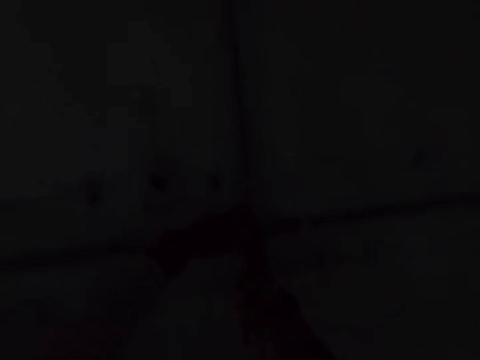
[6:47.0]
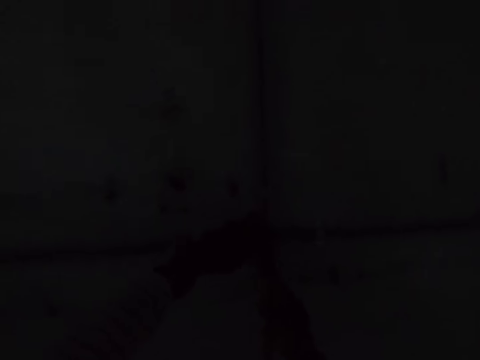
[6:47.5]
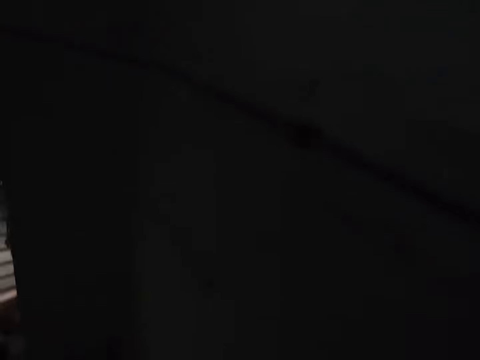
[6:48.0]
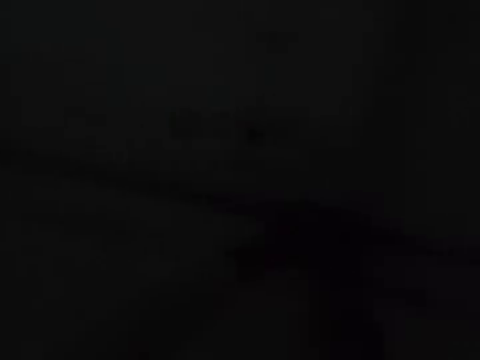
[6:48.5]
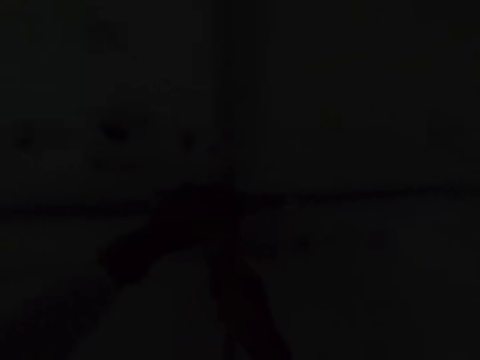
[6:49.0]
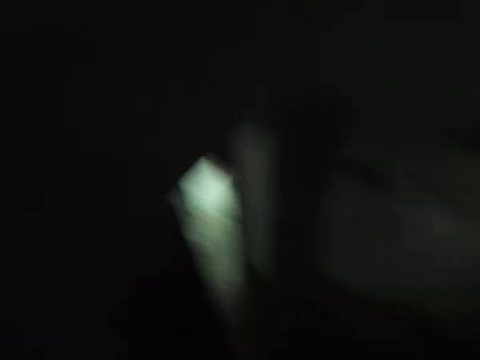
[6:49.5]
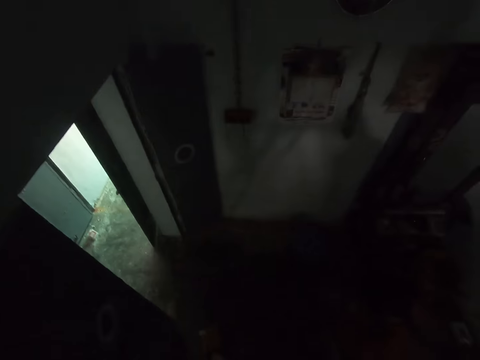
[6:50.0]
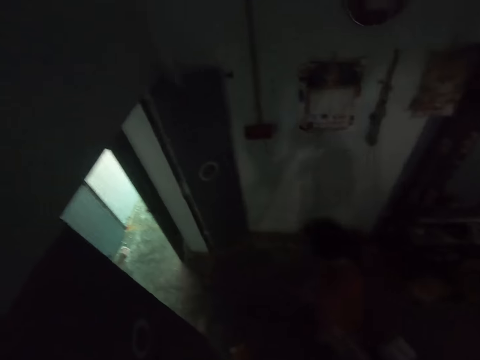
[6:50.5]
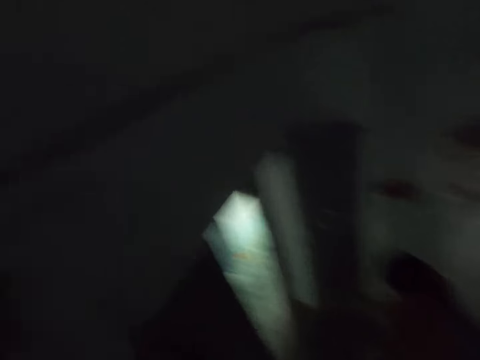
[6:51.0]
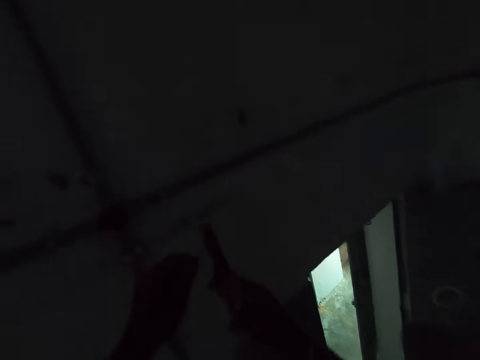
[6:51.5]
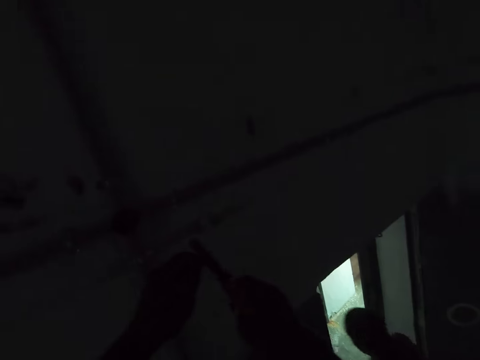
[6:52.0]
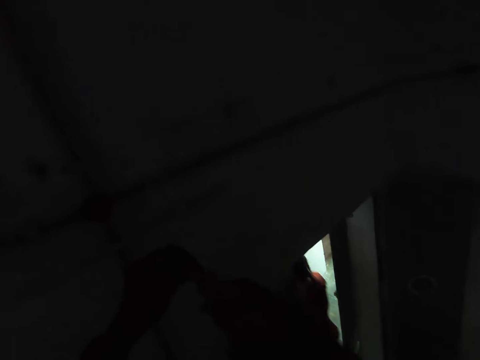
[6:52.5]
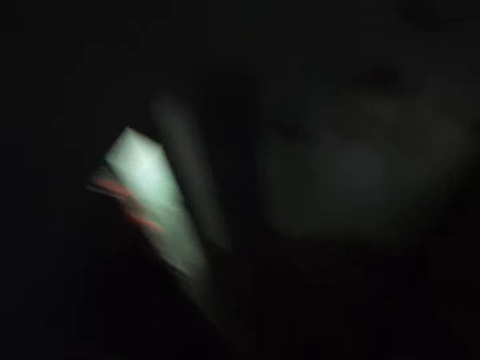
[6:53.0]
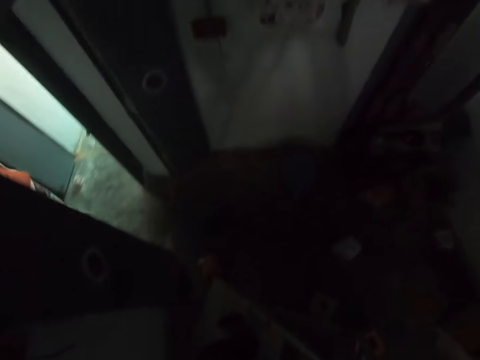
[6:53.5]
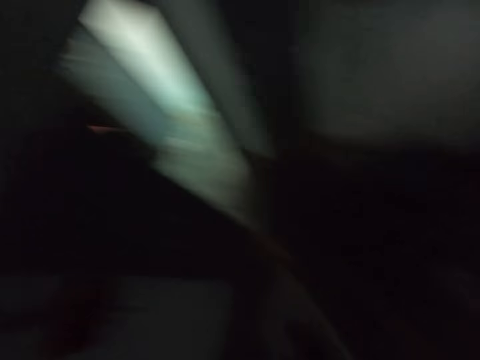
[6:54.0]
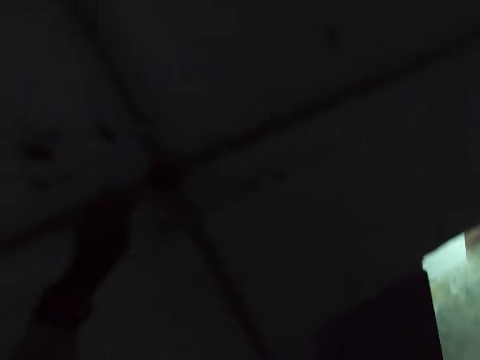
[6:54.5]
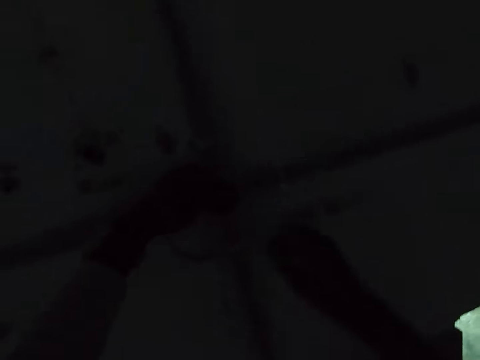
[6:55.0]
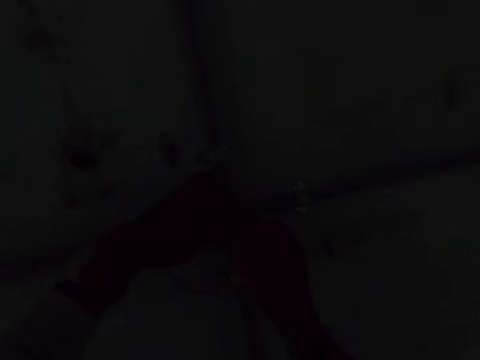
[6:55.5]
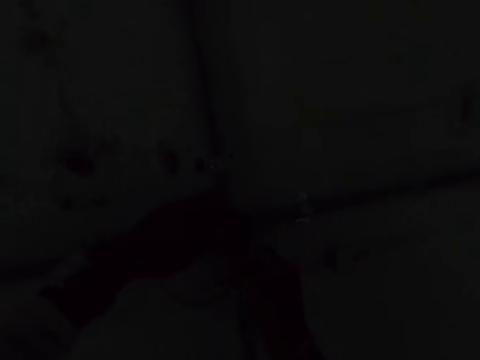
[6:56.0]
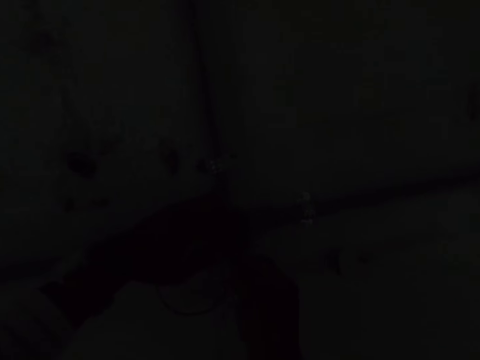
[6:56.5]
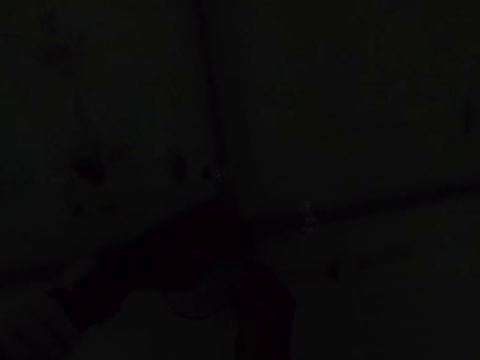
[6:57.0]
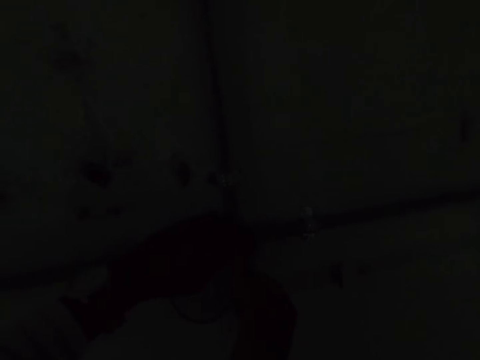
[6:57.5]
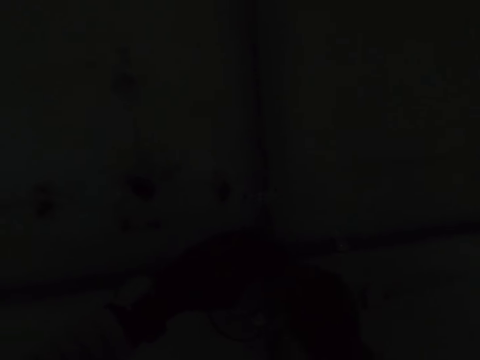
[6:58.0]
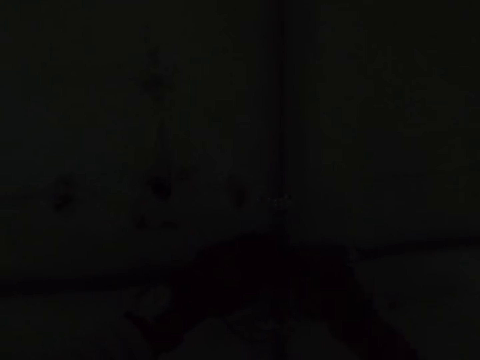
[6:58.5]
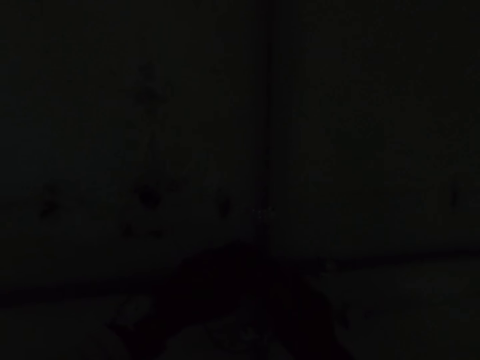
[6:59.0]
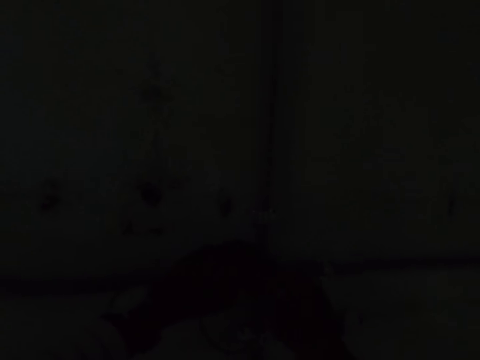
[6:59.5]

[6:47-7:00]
The camera wearer folds the cable with pliers. They cut the wire. They look around. They cut the wire. They look around. They drop down the pliers. They touch the cable and join the wire.

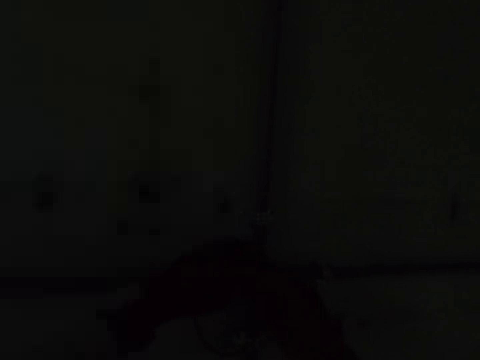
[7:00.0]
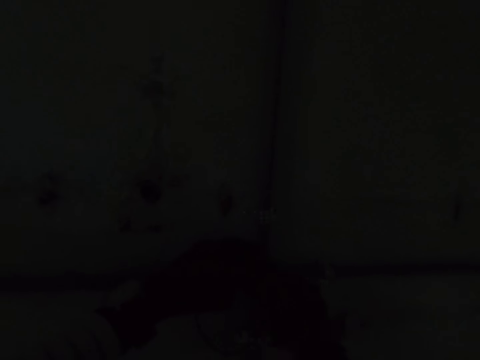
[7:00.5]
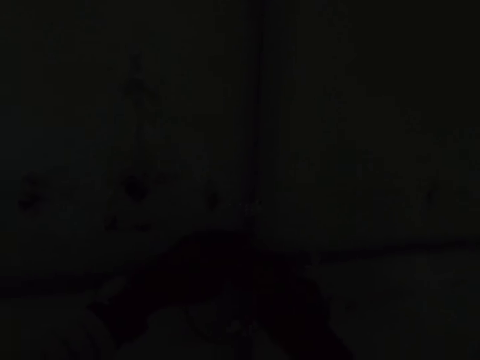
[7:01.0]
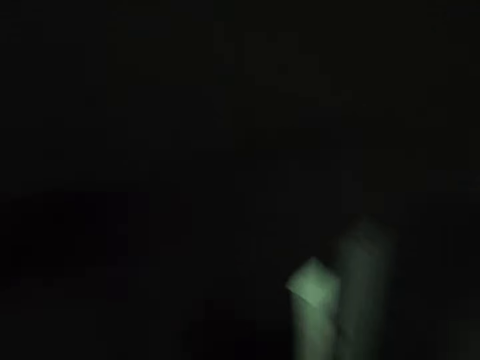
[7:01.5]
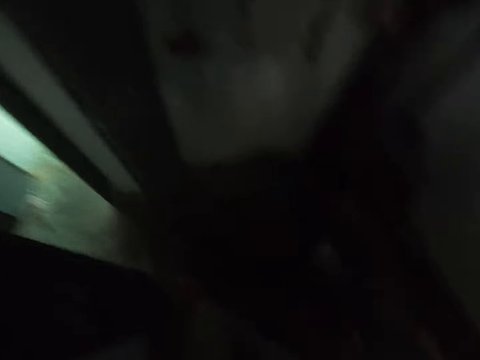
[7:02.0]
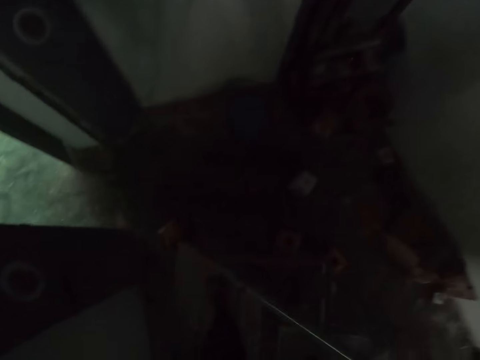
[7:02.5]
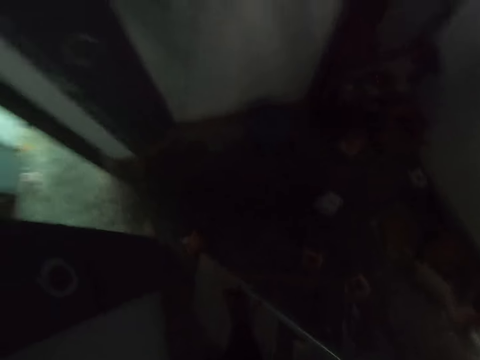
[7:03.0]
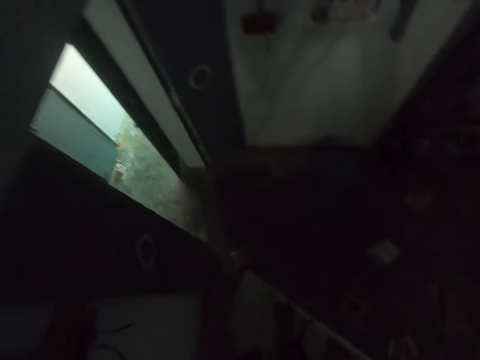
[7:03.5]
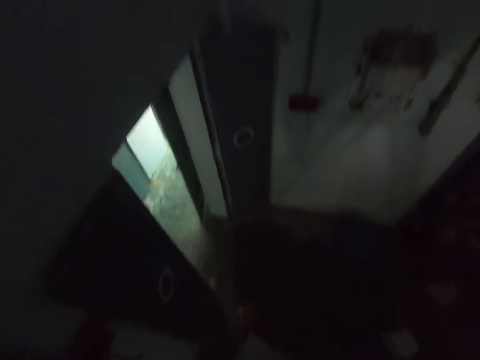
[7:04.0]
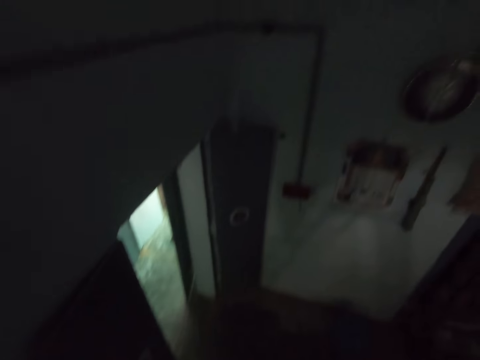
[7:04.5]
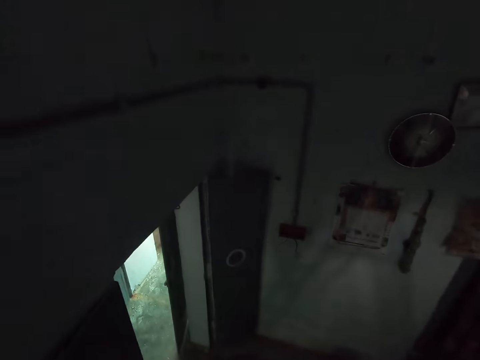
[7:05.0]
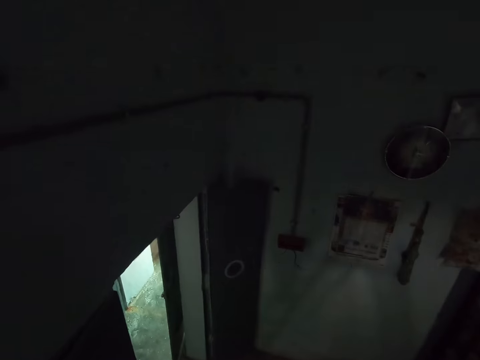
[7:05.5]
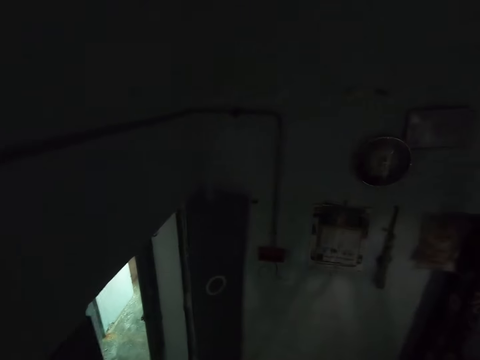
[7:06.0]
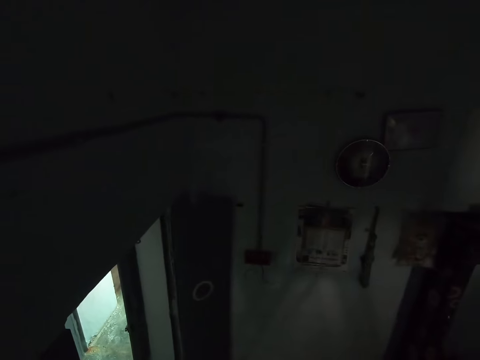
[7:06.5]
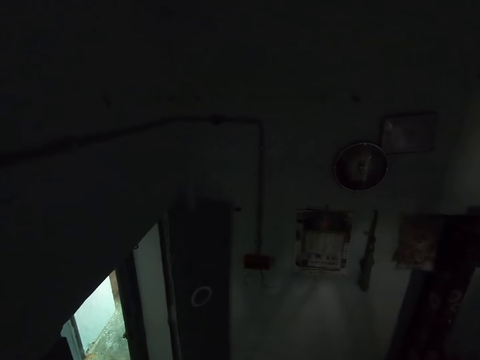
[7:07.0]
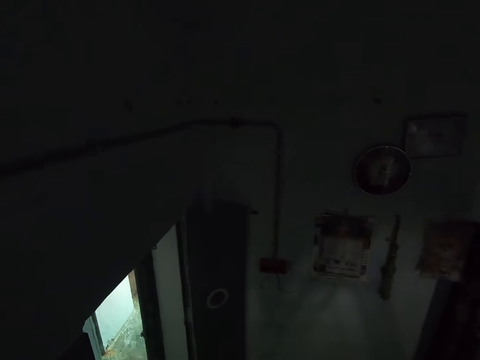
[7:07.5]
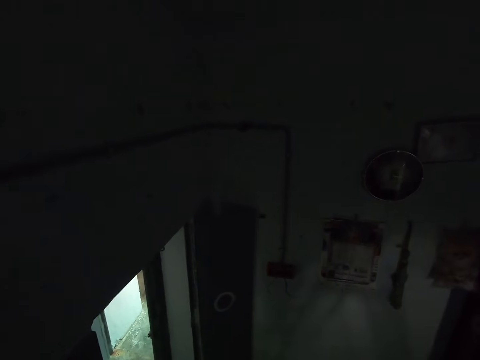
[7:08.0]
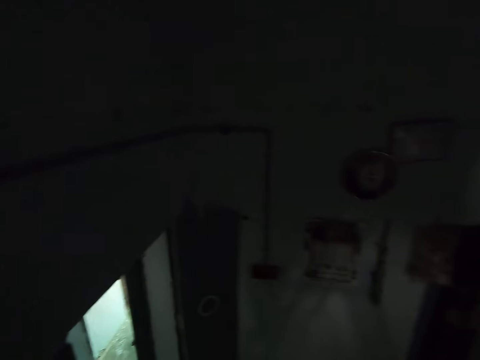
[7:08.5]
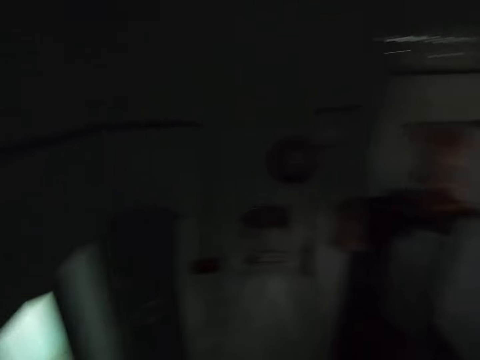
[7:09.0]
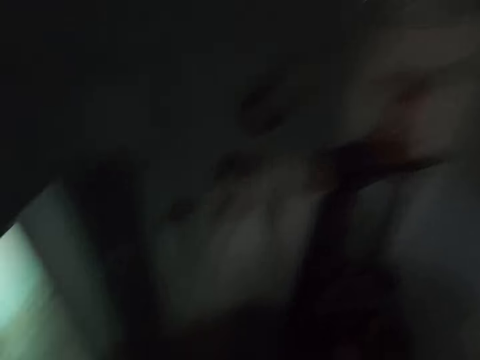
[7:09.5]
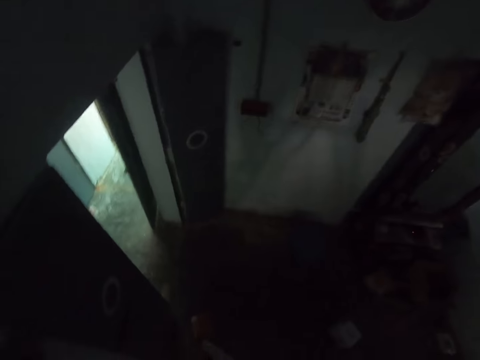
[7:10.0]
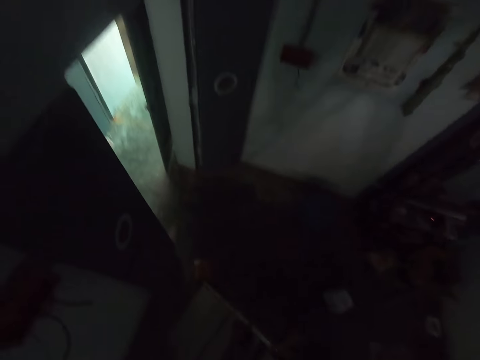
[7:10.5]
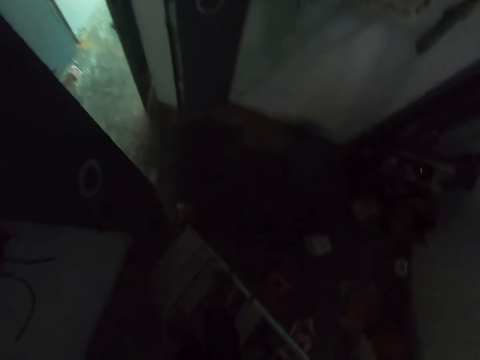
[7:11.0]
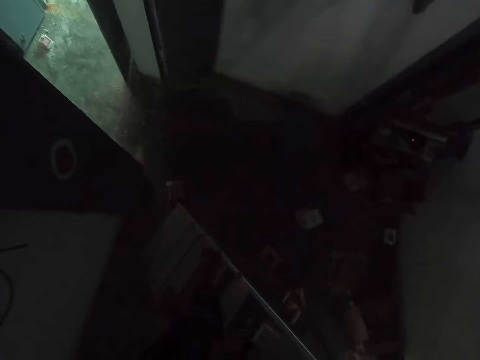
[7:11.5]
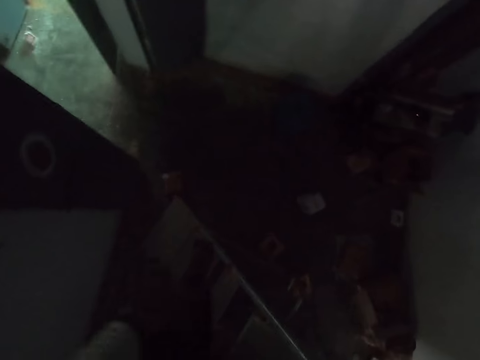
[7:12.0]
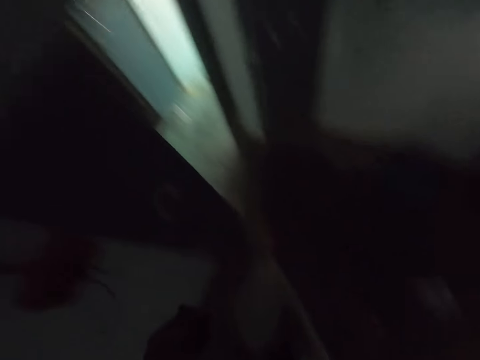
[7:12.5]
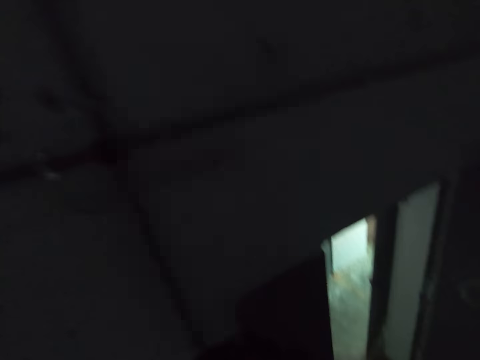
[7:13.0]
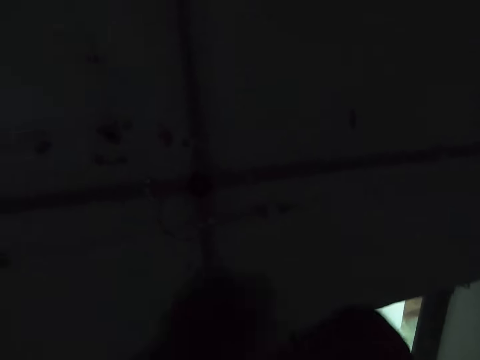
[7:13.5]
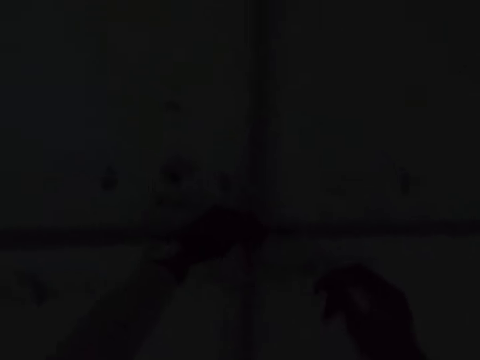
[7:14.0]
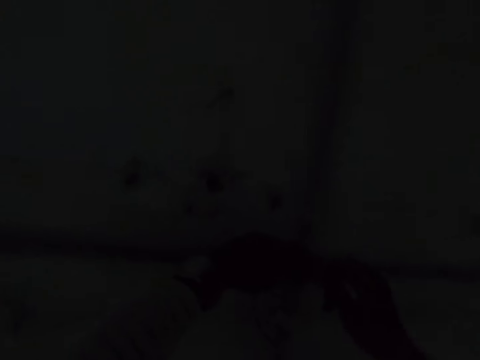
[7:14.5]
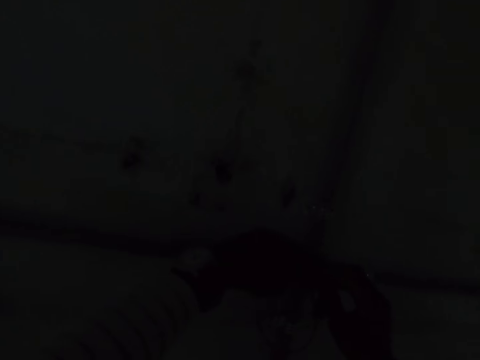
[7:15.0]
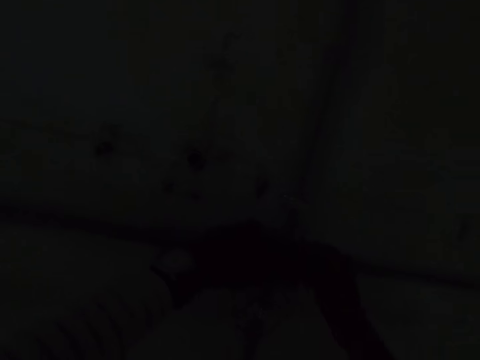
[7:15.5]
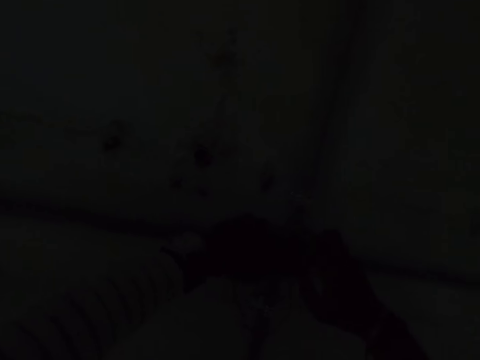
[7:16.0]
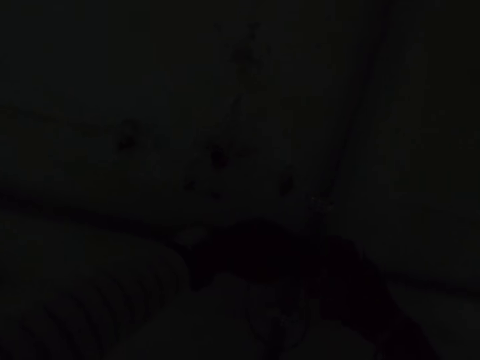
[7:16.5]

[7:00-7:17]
The camera wearer looks around. They look around again. They connect the cable with something.
